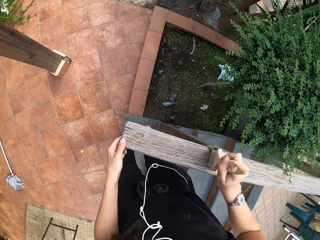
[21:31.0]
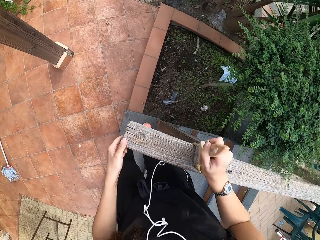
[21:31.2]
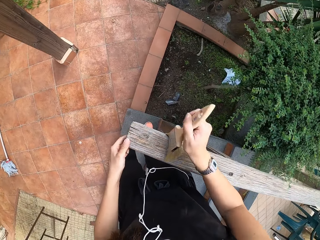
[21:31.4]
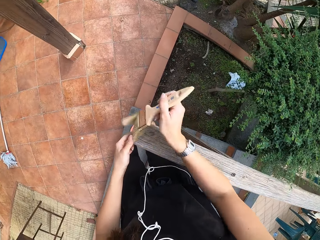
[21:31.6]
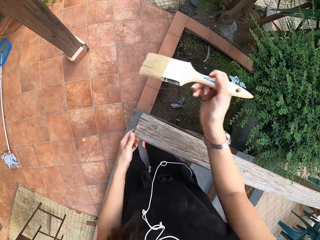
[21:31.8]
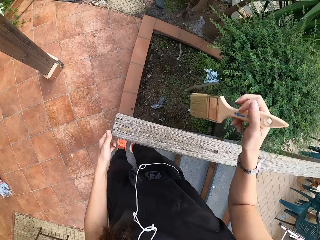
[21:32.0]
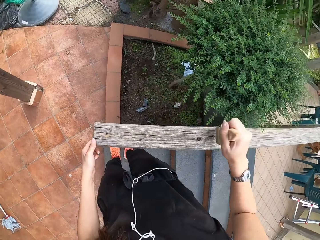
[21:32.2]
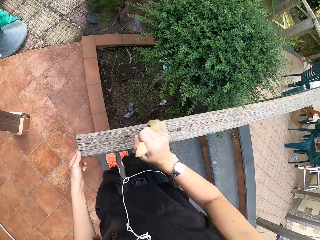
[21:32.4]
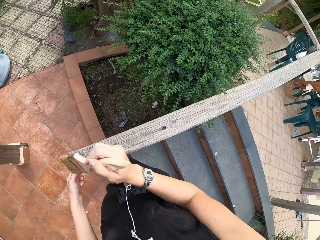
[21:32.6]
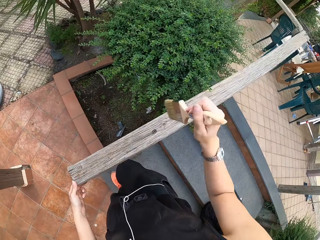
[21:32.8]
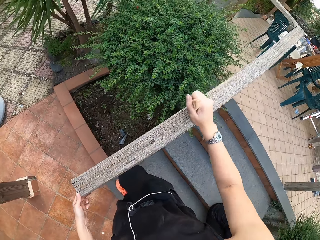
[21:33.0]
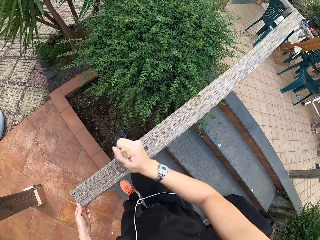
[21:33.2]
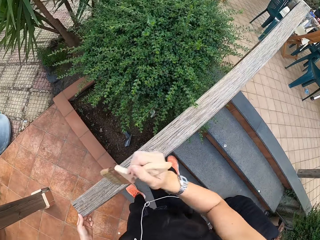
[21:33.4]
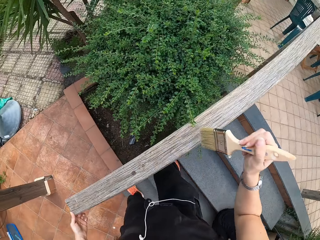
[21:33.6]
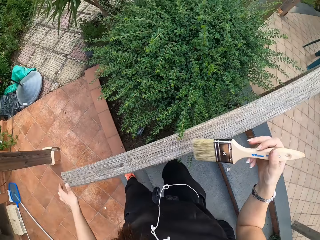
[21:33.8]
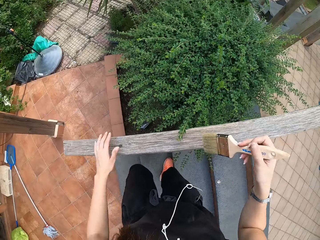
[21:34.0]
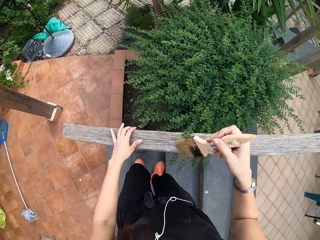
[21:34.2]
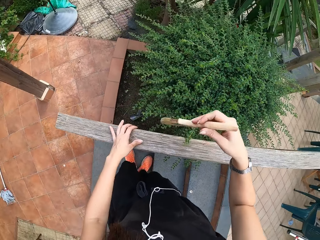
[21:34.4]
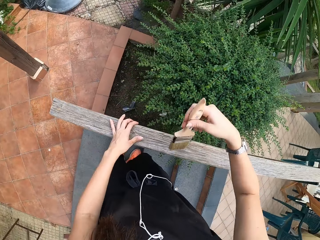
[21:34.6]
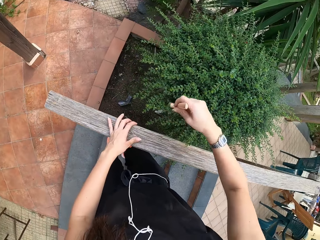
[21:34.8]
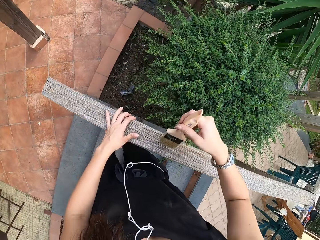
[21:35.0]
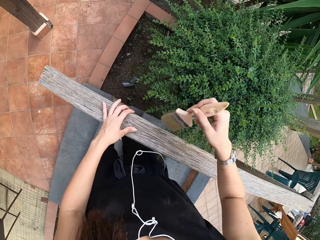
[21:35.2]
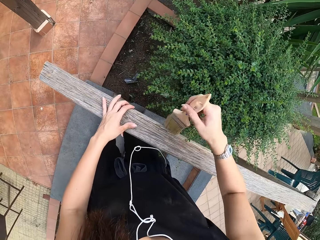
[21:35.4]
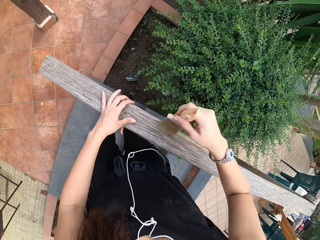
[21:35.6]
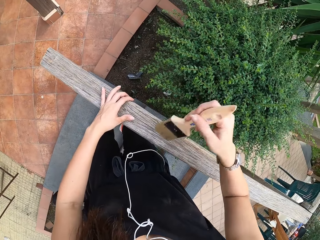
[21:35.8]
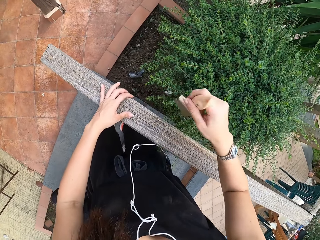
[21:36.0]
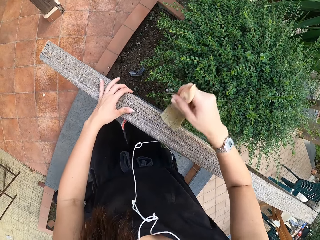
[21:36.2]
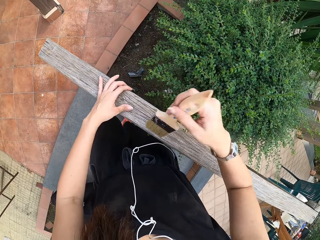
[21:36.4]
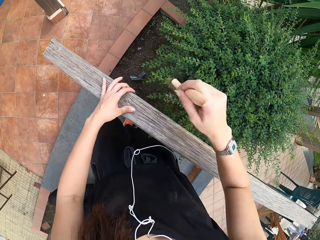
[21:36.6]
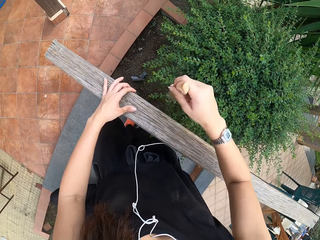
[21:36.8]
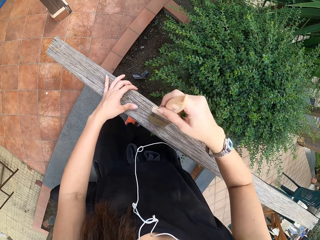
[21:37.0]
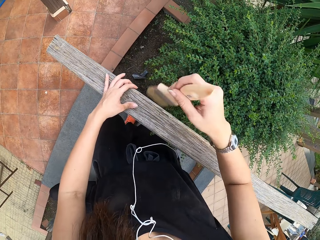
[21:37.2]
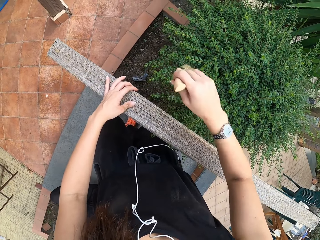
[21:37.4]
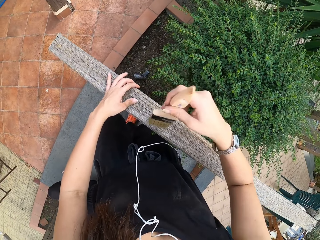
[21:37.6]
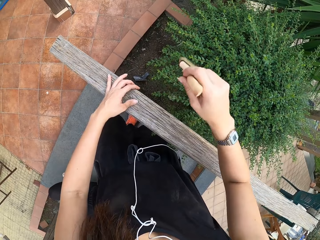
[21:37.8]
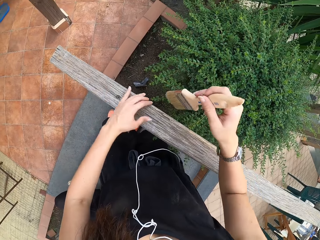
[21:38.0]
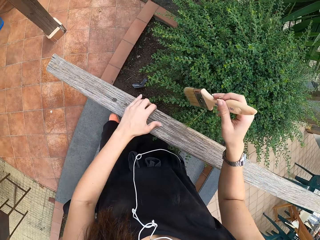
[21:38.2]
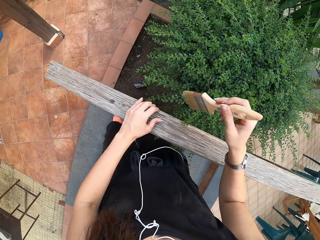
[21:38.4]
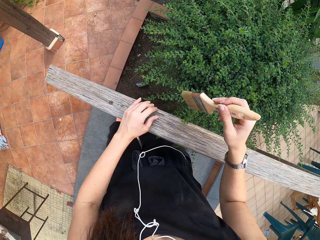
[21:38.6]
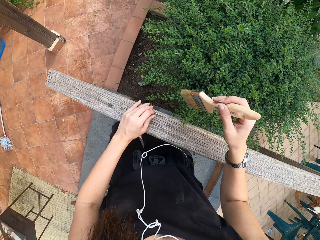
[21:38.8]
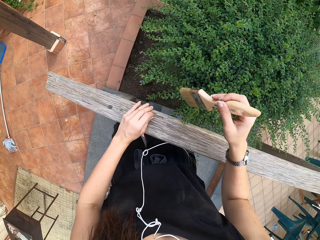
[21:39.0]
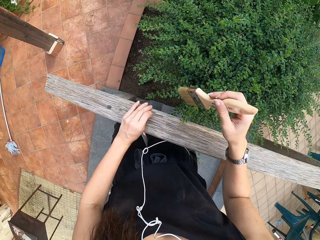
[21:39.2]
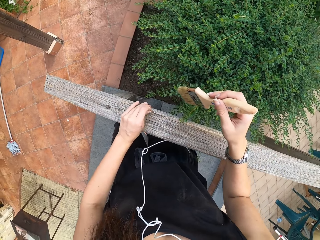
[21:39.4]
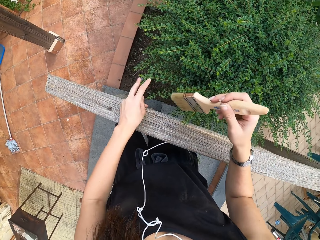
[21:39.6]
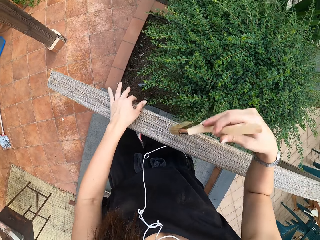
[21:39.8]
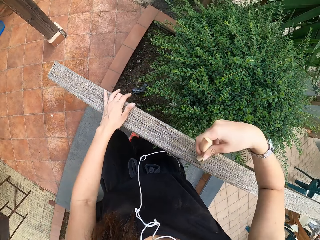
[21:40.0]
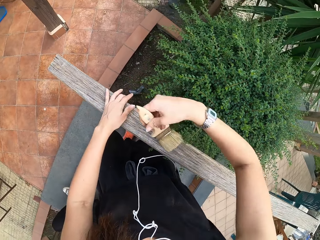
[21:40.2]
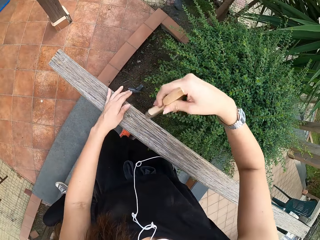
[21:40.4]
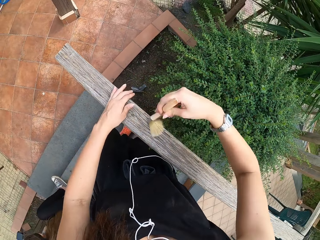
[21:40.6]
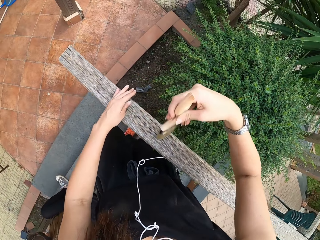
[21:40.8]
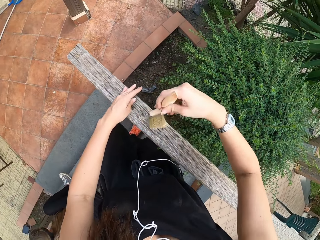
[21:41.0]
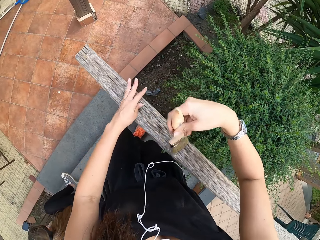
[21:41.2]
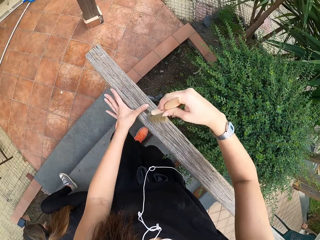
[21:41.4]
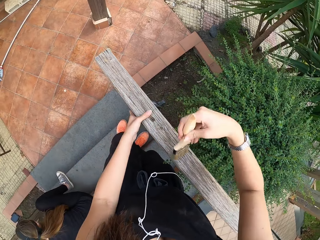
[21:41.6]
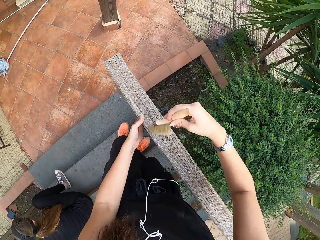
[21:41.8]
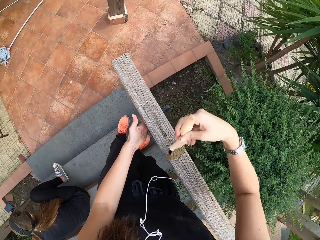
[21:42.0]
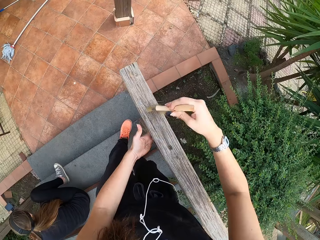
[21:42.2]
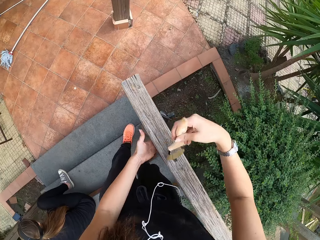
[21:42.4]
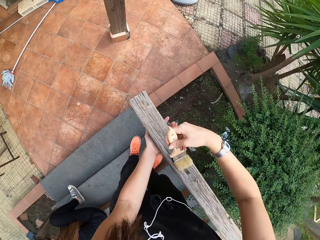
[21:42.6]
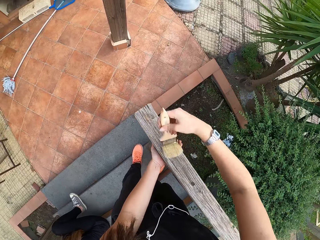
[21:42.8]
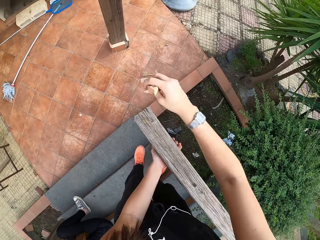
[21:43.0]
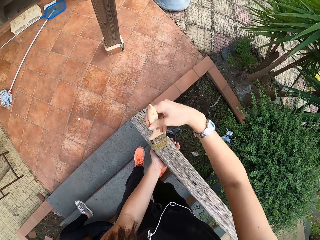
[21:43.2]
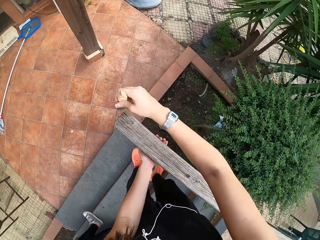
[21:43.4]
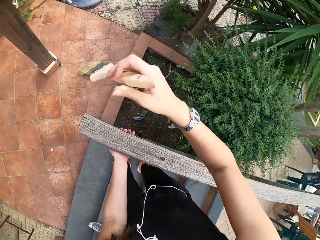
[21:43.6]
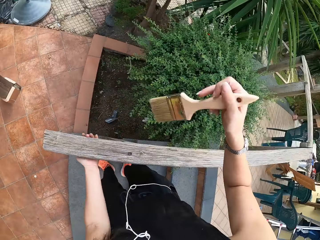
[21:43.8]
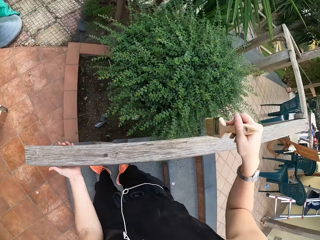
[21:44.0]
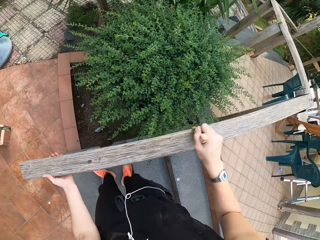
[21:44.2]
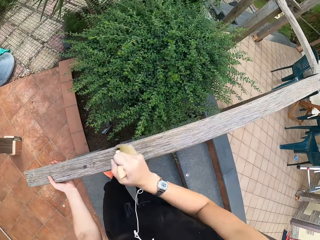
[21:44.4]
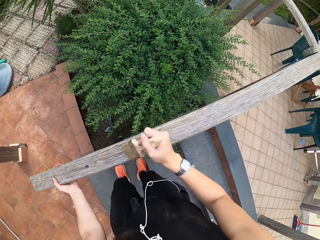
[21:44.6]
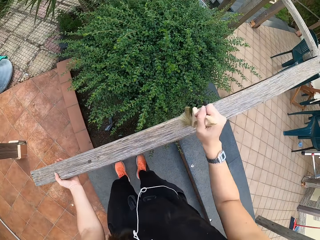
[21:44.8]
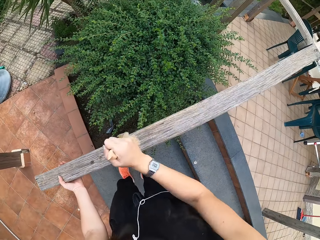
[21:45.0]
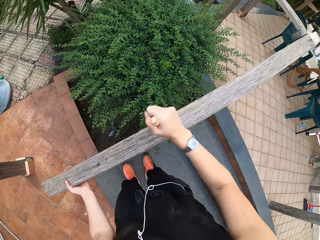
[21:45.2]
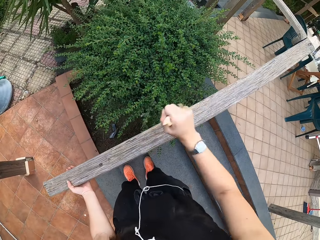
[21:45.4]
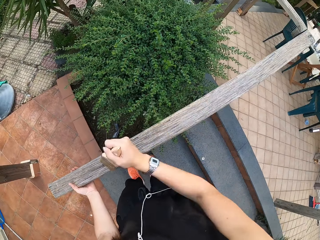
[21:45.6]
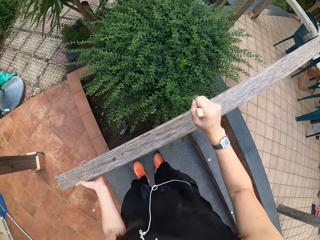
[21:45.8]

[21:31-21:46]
The camera wearer cleans the wooden rail with the brush in his right hand. He holds the wooden rail with his left hand. He removes the particles on the wooden rail. He dusts the wooden rail with the brush.

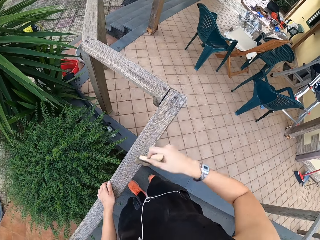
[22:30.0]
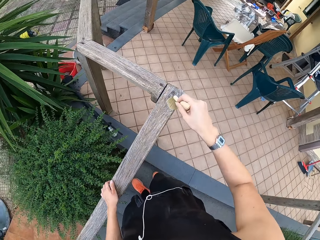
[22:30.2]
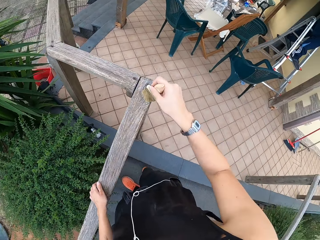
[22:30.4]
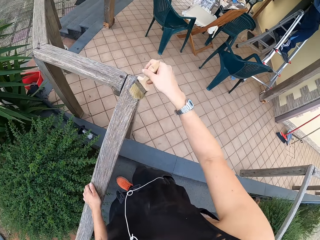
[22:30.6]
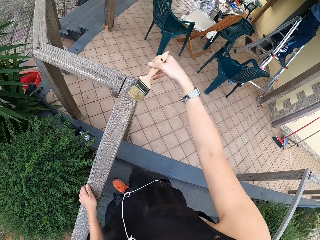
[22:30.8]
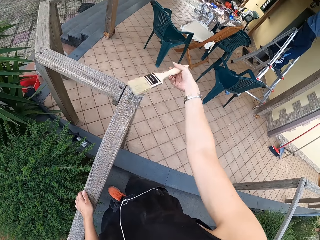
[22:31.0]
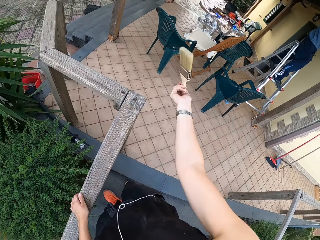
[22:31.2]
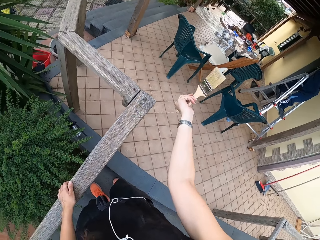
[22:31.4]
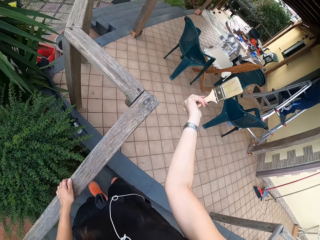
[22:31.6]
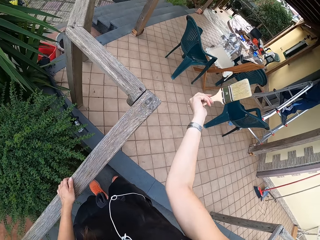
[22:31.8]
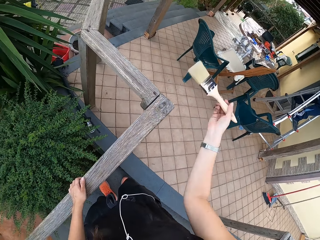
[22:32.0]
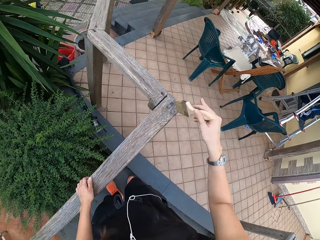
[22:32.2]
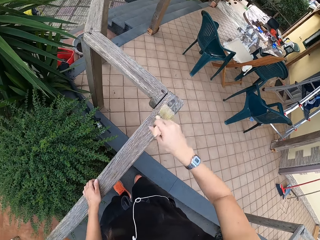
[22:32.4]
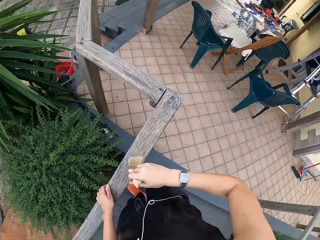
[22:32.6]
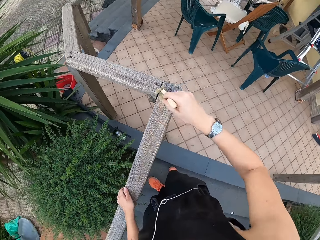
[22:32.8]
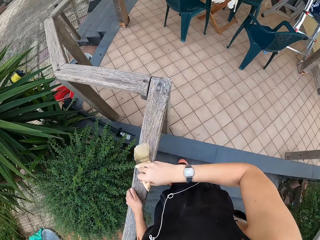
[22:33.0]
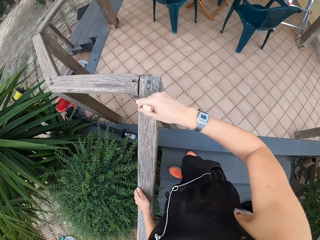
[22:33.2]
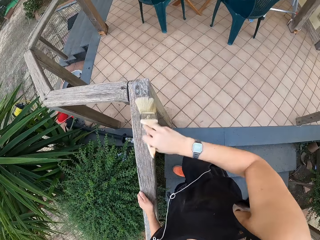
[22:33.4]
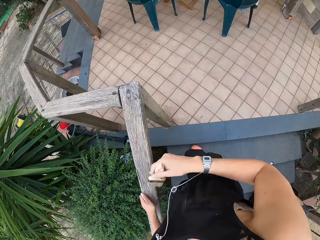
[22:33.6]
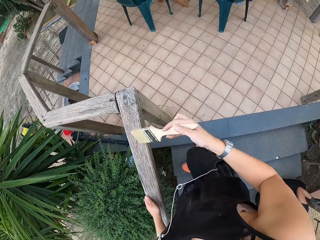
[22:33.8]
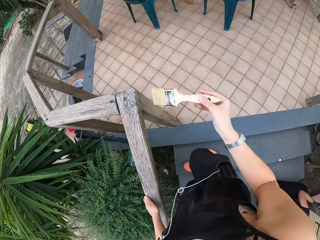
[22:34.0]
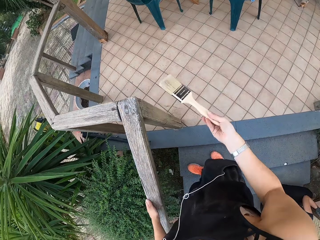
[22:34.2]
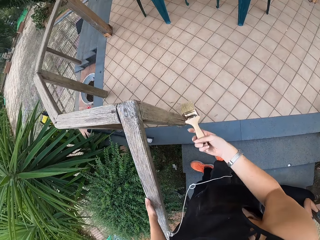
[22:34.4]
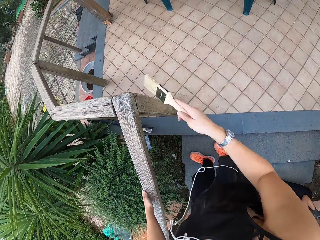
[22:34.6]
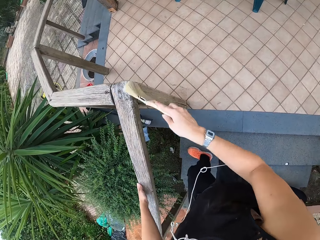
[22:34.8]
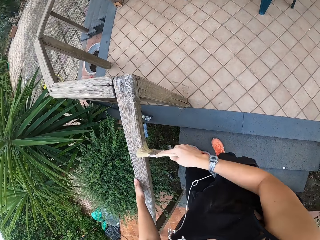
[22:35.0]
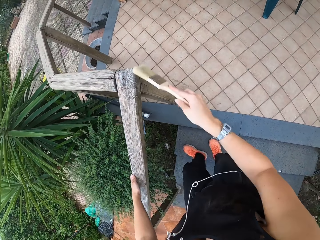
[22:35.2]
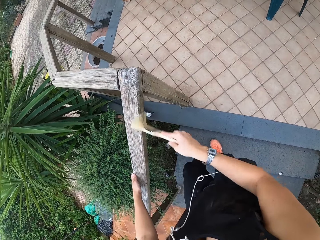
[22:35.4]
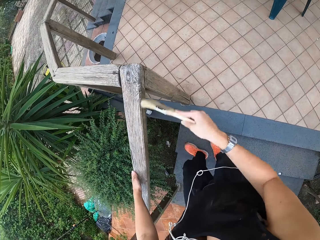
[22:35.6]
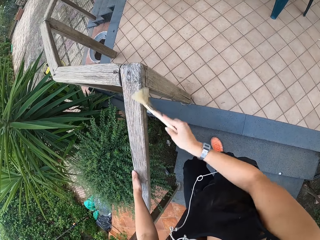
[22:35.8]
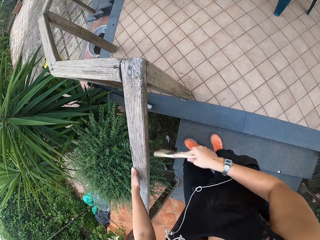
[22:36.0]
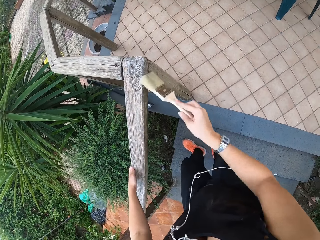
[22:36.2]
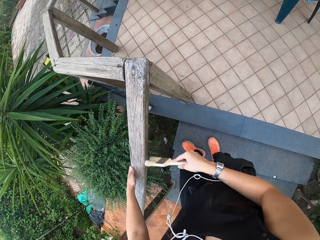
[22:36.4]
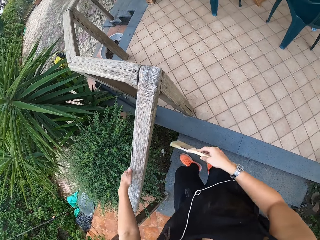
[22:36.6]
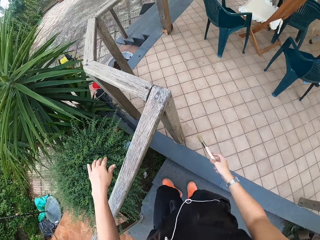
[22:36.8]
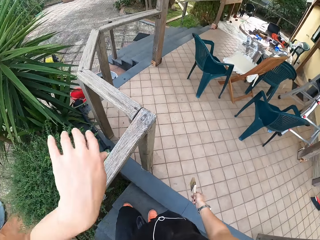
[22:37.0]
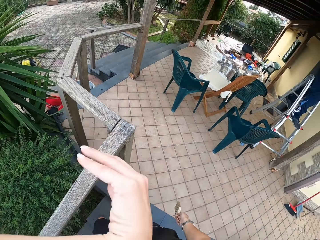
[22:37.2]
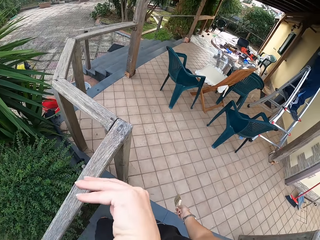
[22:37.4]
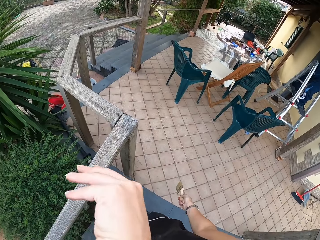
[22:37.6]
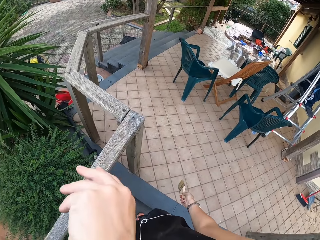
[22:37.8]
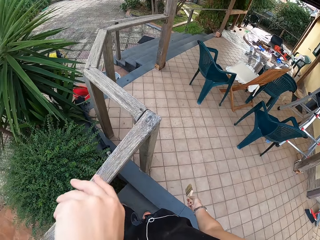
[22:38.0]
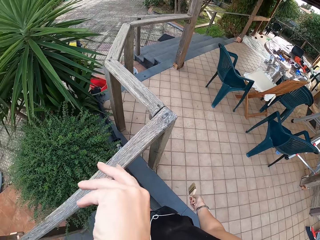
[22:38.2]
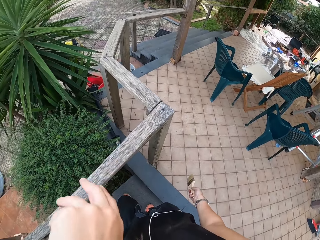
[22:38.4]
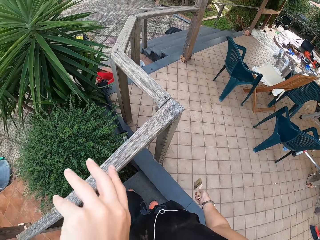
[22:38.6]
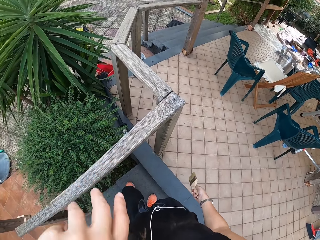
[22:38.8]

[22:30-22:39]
The camera wearer looks at the hand. He dusts the wooden rail with a brush. He touches the wooden rail with his left hand. He wipes the nose.
